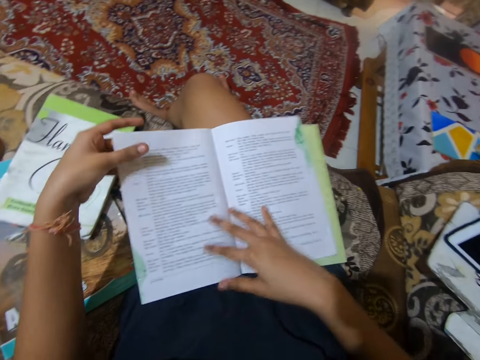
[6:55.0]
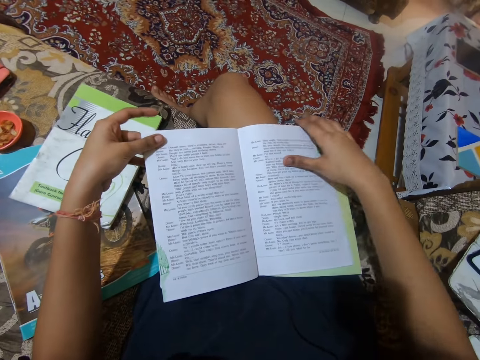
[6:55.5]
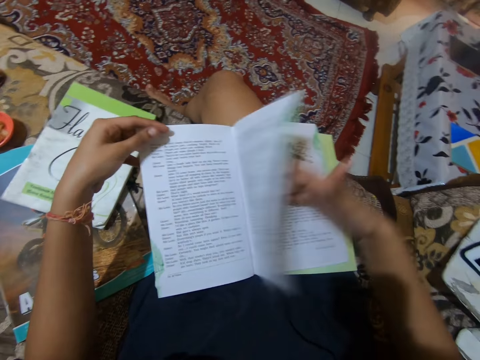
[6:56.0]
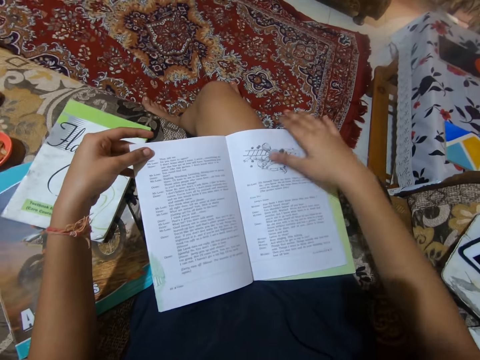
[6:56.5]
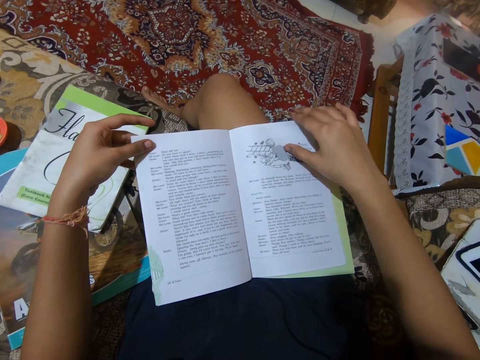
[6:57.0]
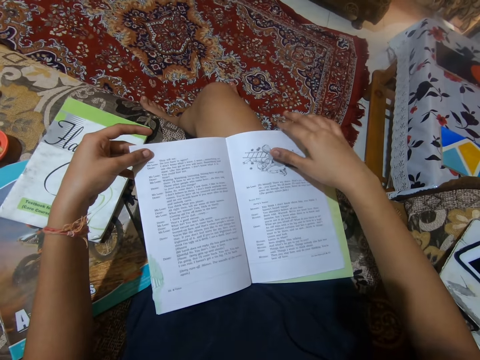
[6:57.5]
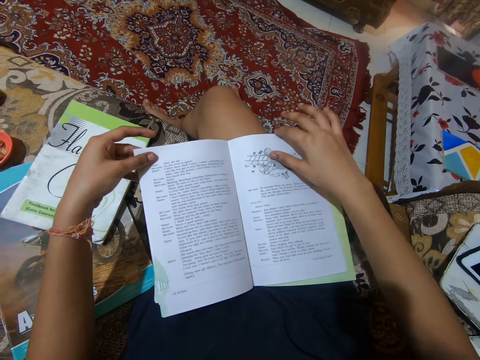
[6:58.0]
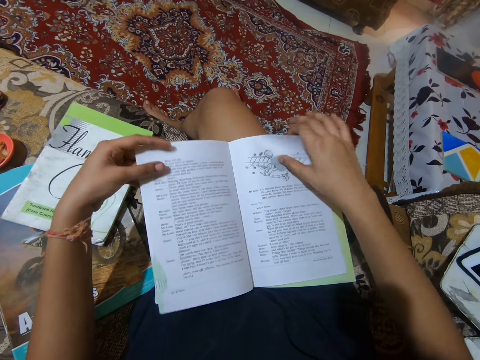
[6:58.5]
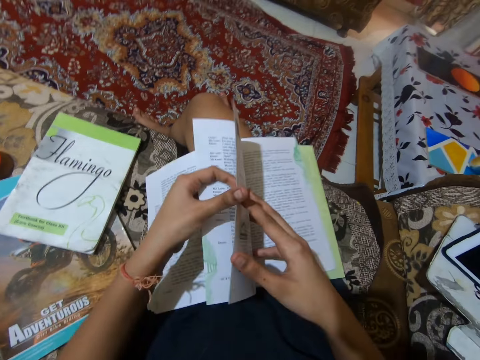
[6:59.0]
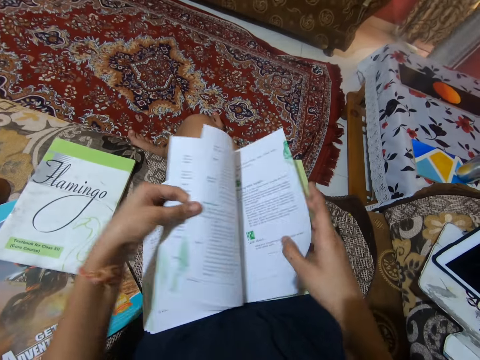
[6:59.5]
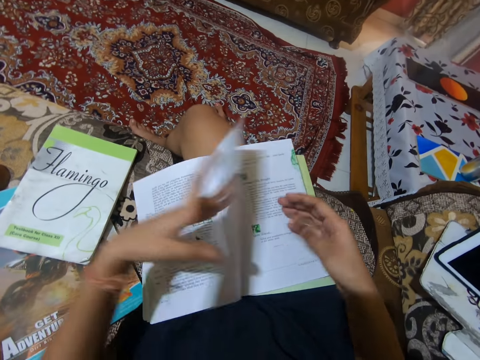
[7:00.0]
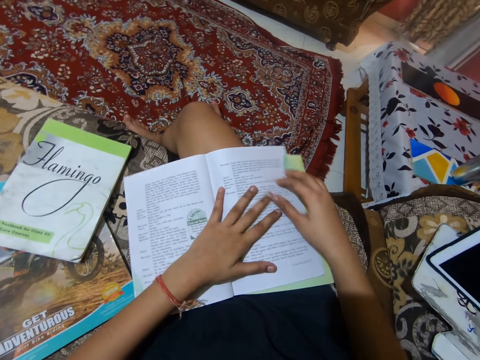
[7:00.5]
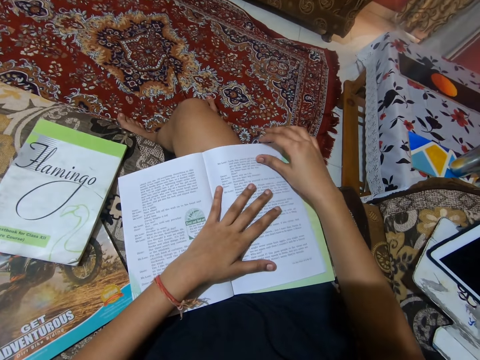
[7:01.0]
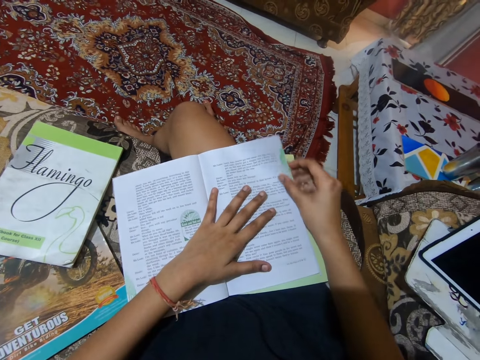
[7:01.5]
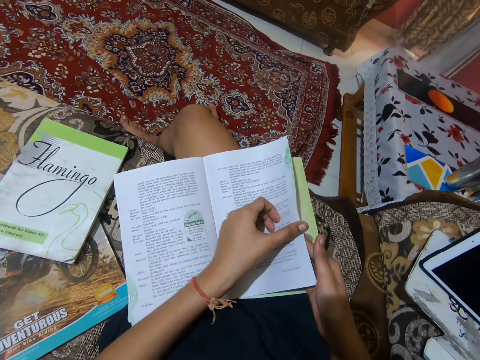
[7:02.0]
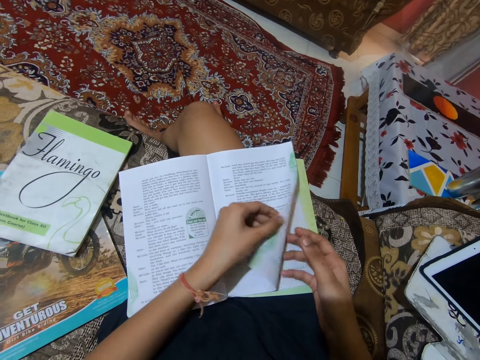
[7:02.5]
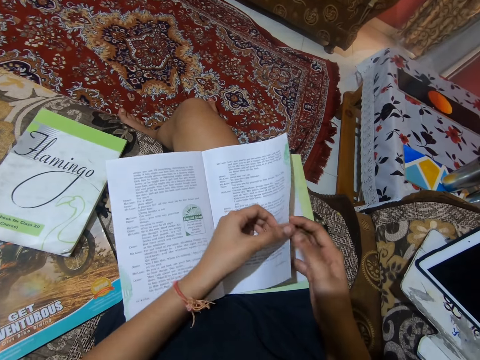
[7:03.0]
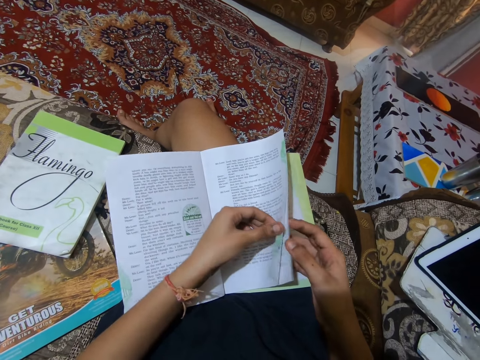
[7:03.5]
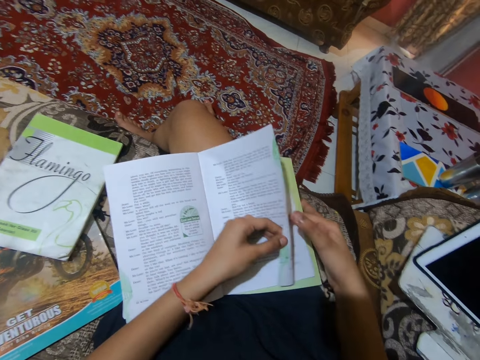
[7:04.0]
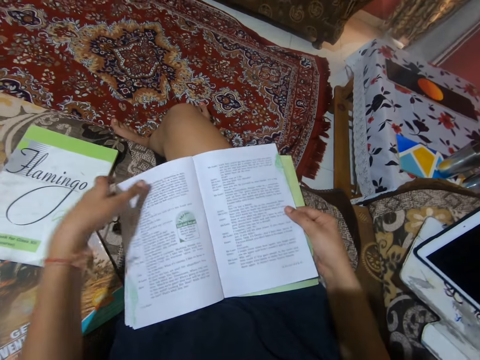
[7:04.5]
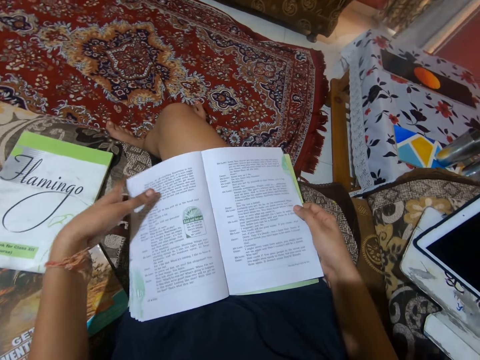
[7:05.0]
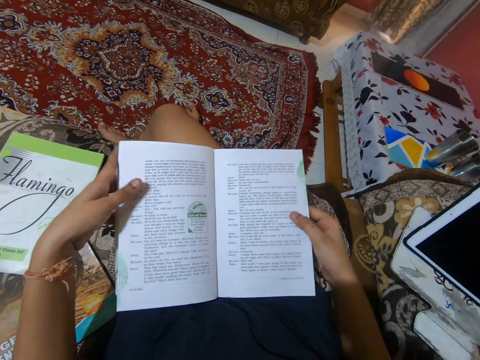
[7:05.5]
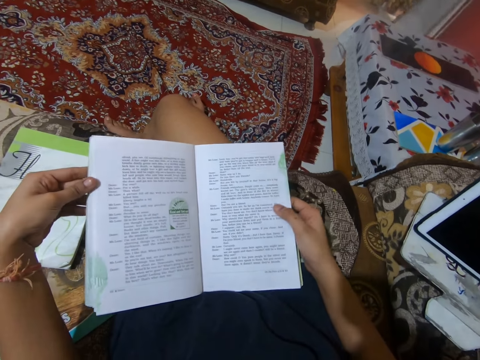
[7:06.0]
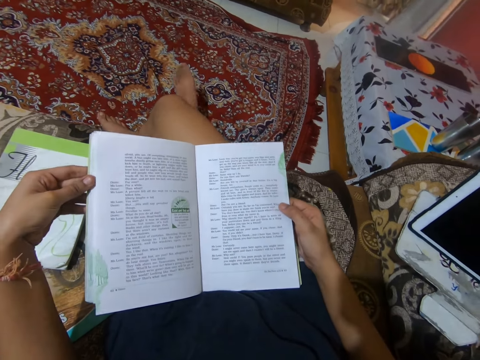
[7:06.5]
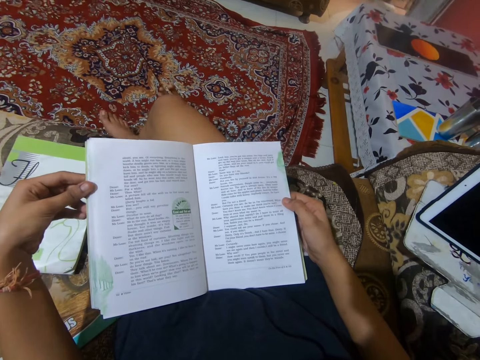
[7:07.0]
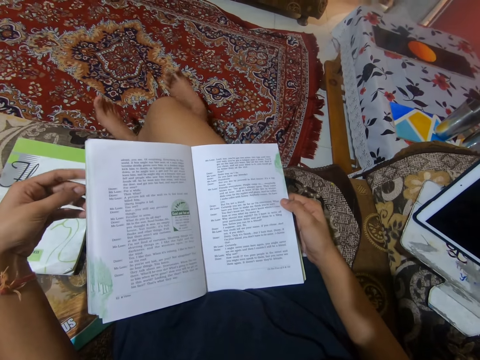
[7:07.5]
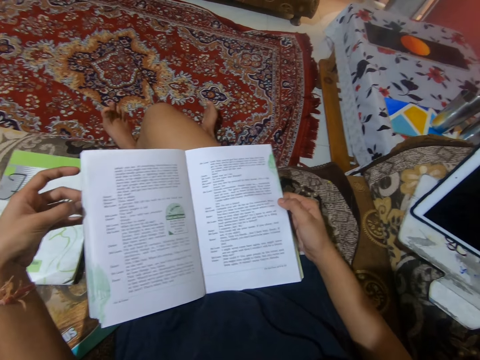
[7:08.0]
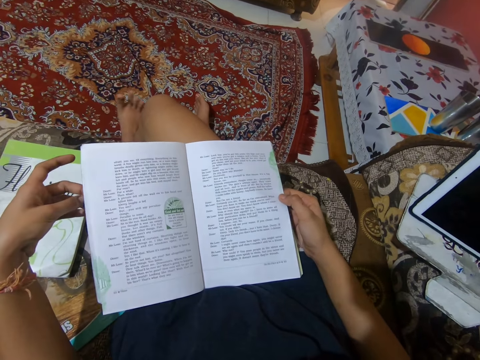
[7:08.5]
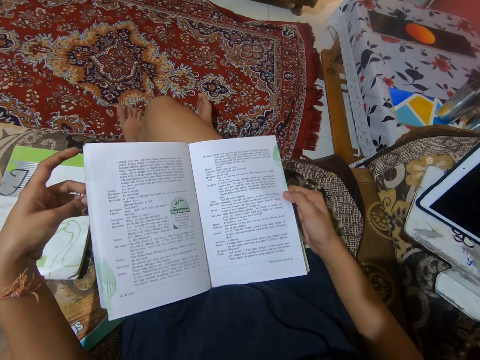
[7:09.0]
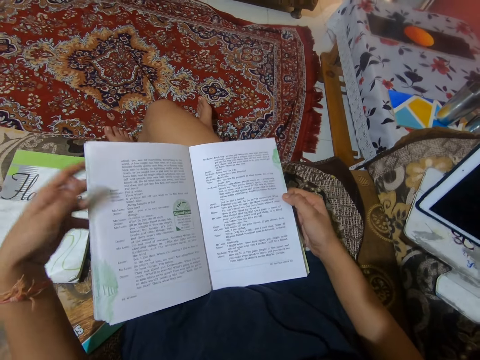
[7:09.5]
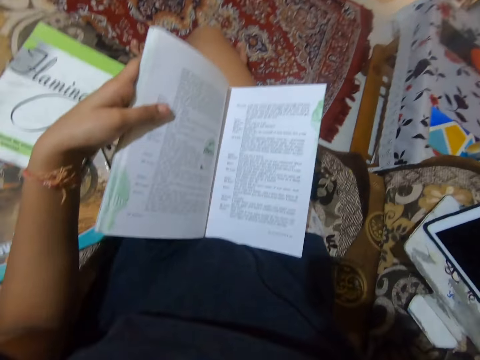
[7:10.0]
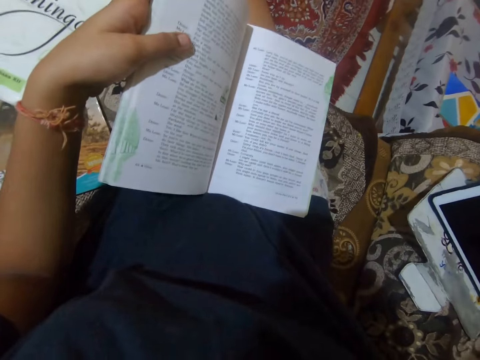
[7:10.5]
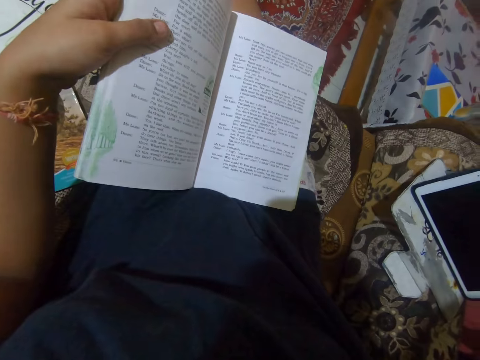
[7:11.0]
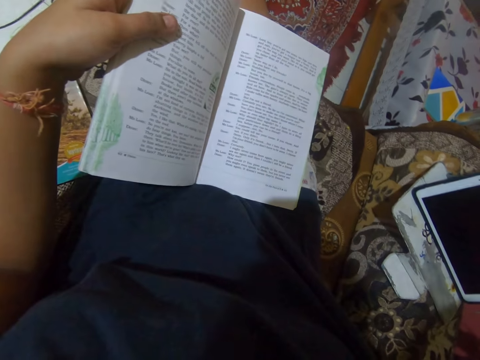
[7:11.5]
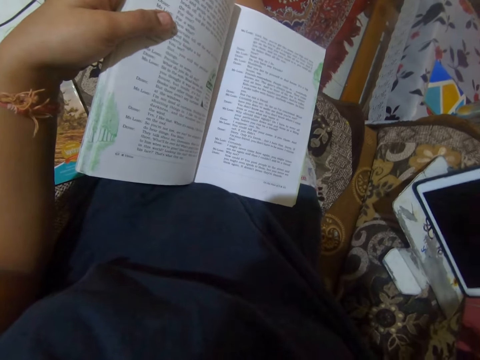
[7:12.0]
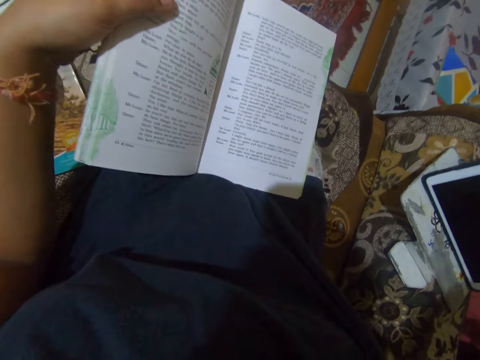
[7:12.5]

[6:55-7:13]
The camera wearer moves her right hand forward. She lifts up a part of the page. She holds the page with both her hands. She separates the pages with her fingers. She places her finger between the pages. She moves her left hand forward. She lifts up the pages of the book. She adjusts the book on her lap. She reads from the book on her lap. She adjusts her foot on the floor. She raises her hand towards her face. She stares at the book. She touches her face with her right hand.

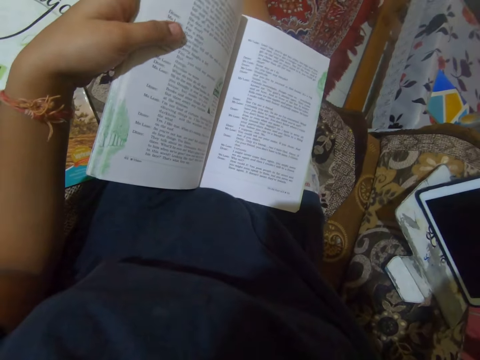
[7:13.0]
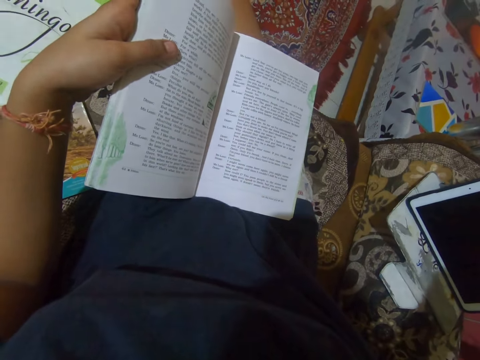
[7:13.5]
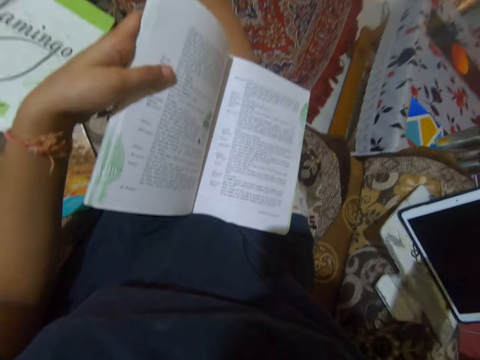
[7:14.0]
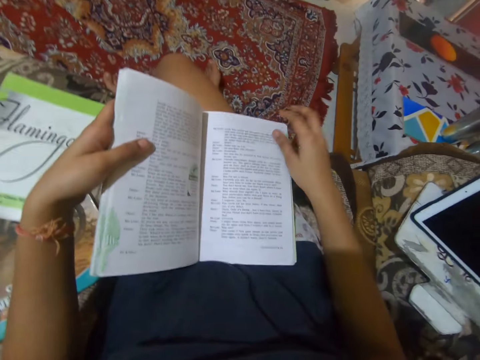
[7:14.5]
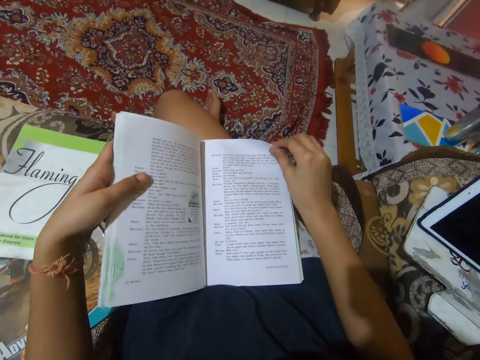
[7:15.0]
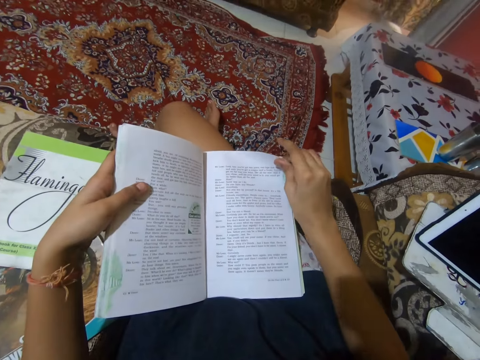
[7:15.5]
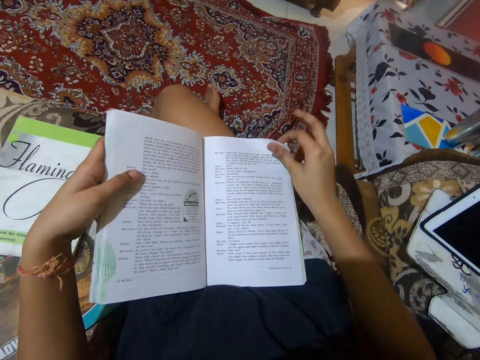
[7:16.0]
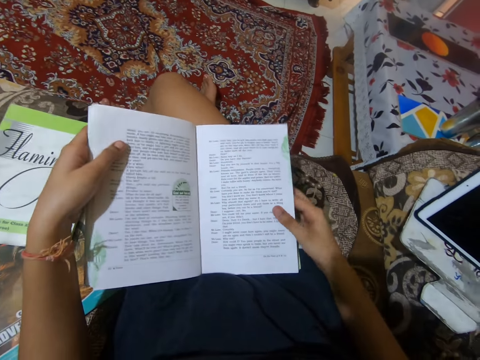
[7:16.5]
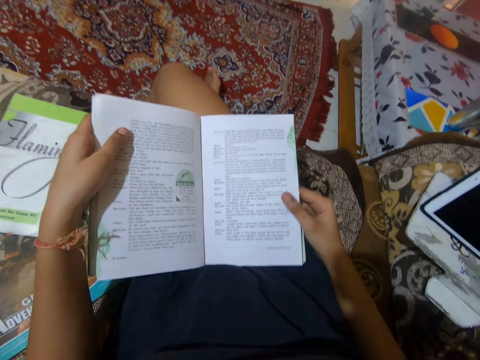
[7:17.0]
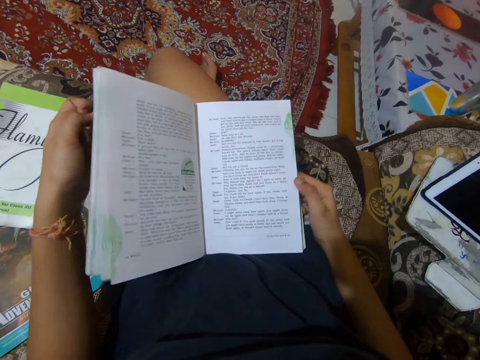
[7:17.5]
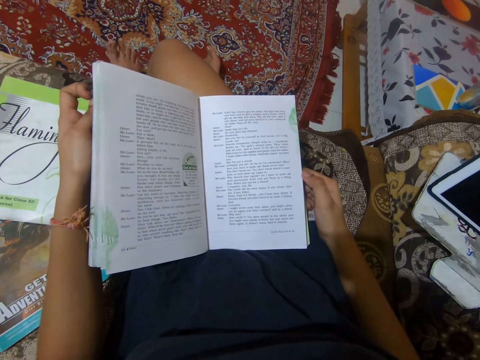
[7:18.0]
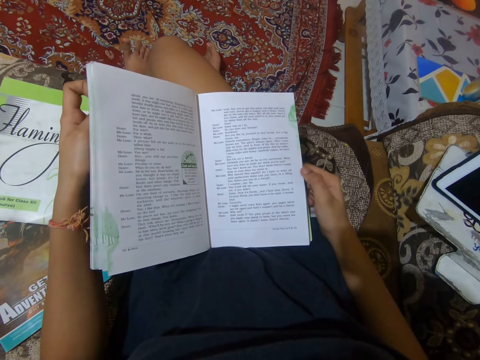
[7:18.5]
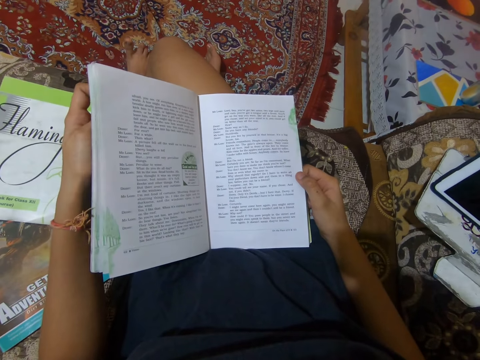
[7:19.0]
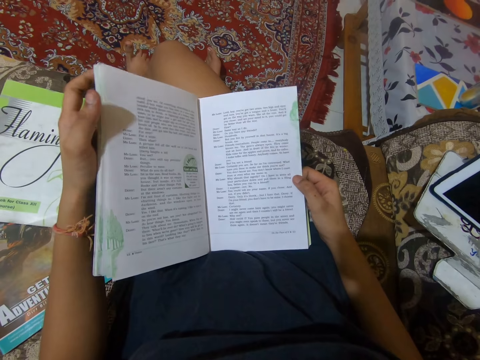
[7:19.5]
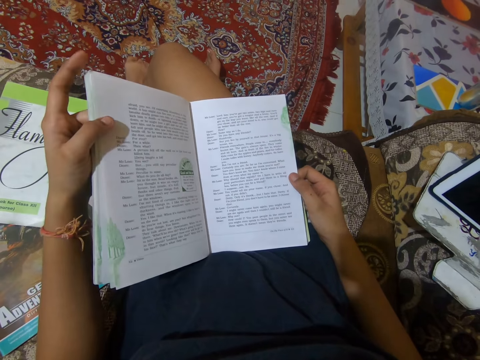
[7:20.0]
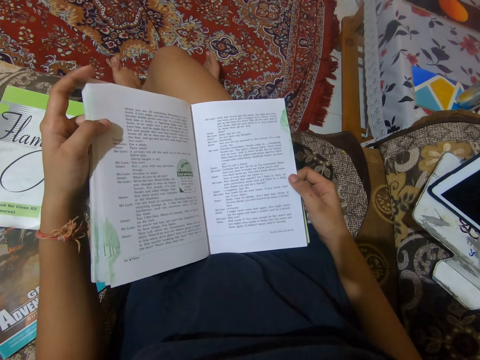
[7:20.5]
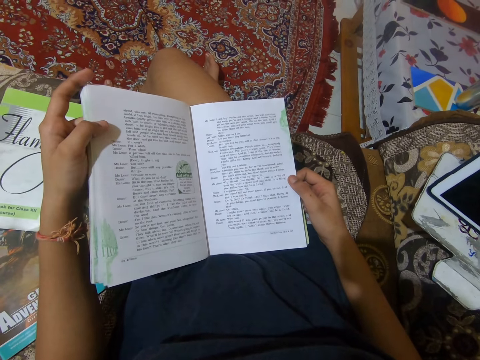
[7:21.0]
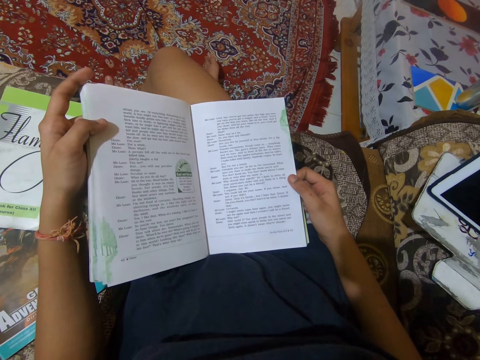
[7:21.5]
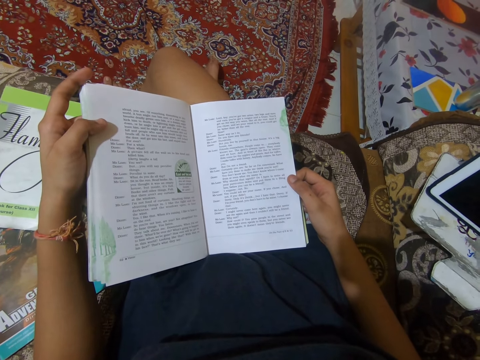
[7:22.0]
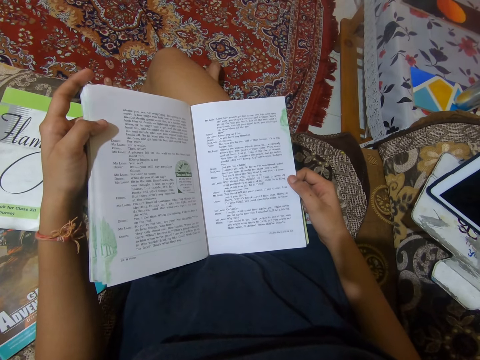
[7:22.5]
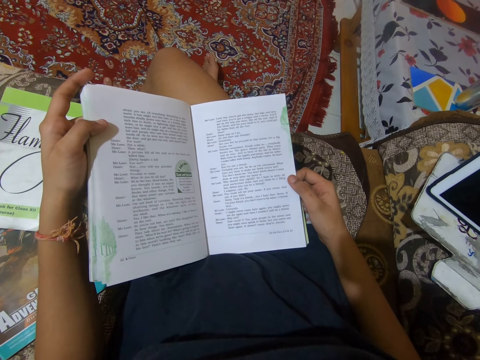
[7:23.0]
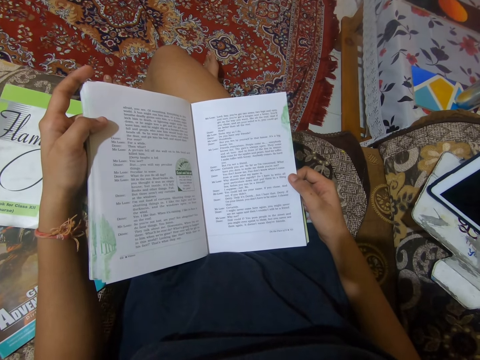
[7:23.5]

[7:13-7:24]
The camera wearer lowers her hand. She stares at the book. She holds a page in the book. She lifts up a page of the book. She places her finger between the pages of the book. She reads from the book on her lap.
